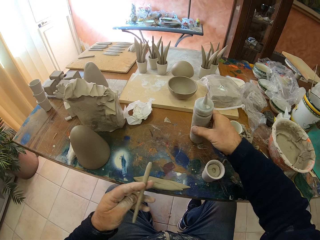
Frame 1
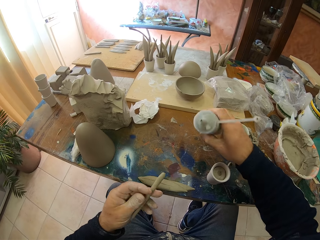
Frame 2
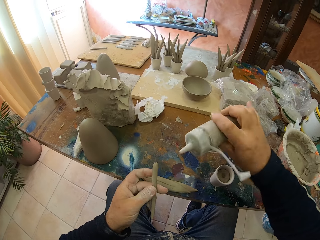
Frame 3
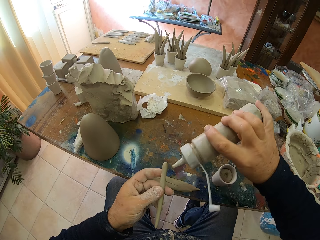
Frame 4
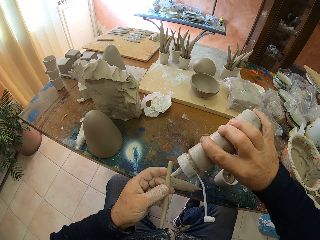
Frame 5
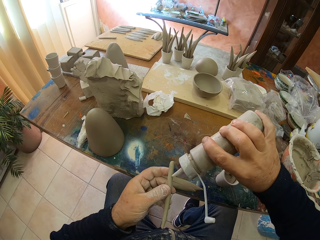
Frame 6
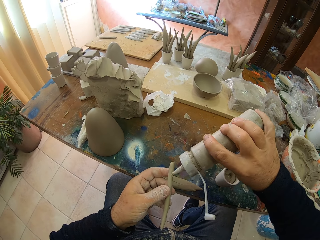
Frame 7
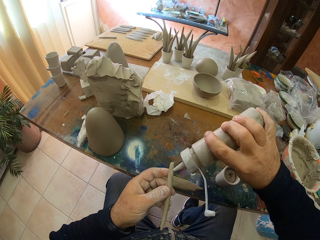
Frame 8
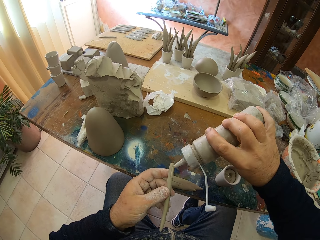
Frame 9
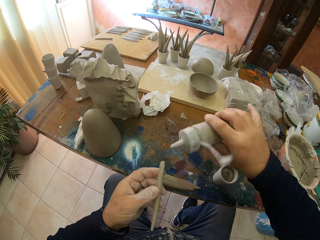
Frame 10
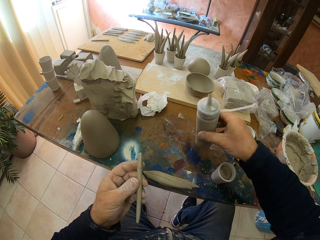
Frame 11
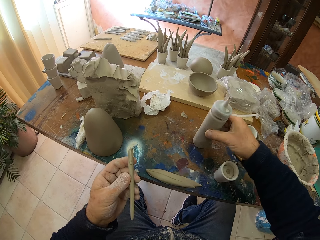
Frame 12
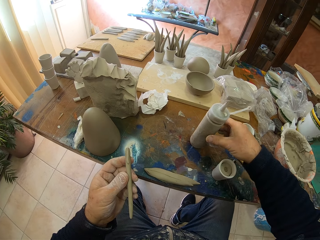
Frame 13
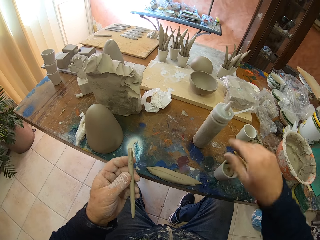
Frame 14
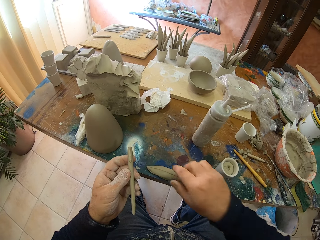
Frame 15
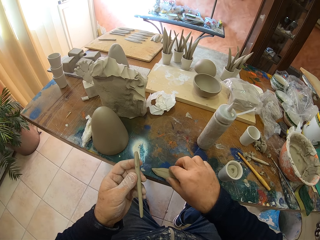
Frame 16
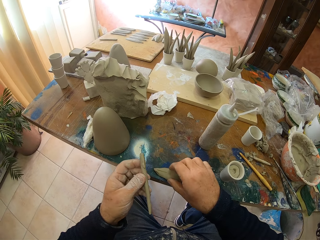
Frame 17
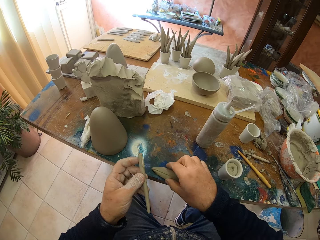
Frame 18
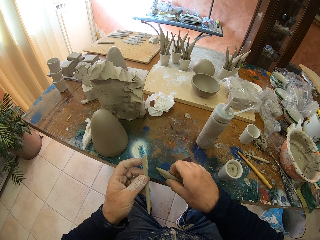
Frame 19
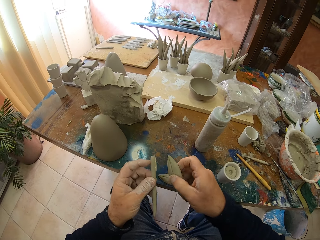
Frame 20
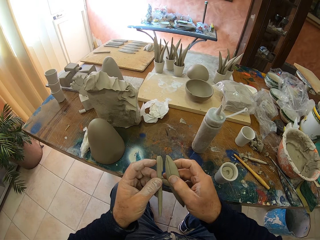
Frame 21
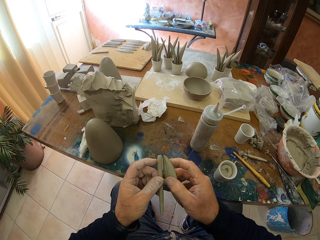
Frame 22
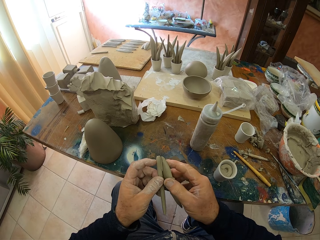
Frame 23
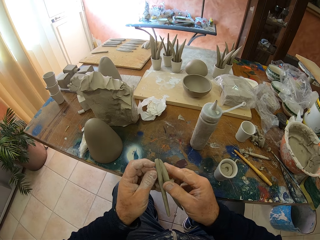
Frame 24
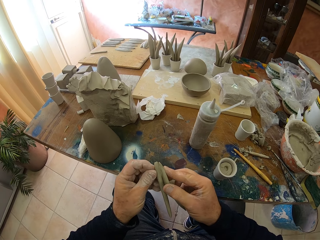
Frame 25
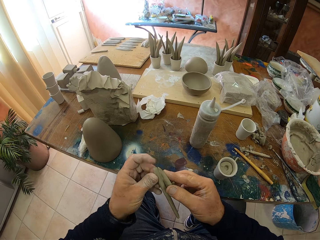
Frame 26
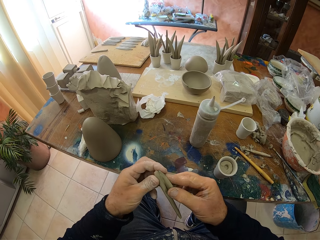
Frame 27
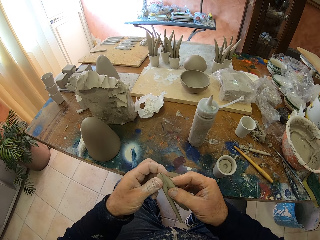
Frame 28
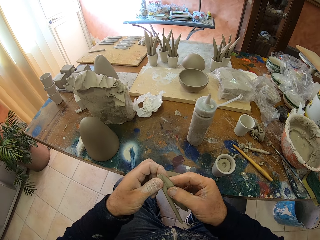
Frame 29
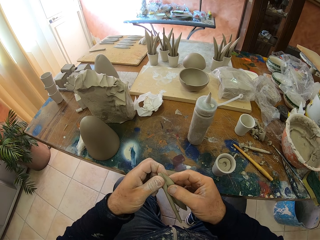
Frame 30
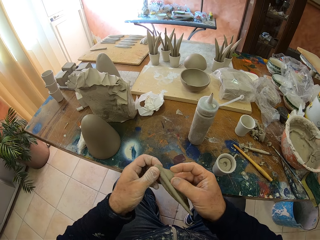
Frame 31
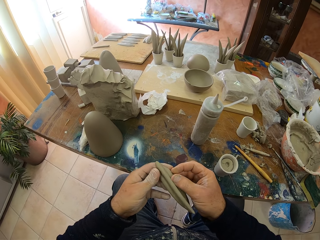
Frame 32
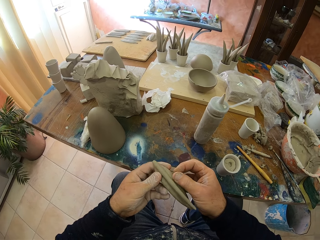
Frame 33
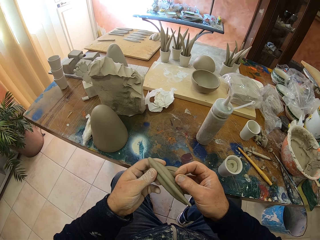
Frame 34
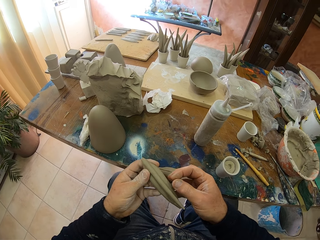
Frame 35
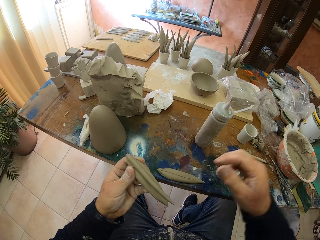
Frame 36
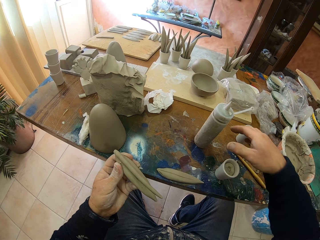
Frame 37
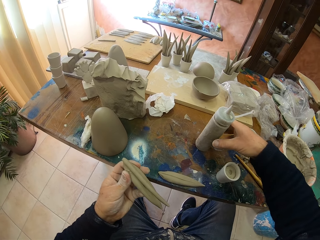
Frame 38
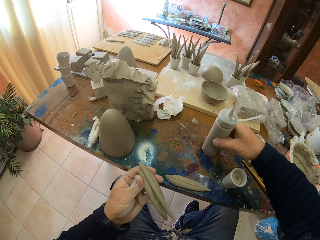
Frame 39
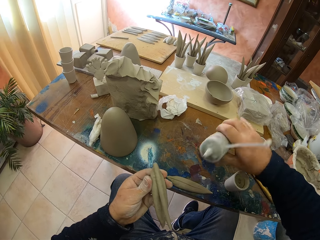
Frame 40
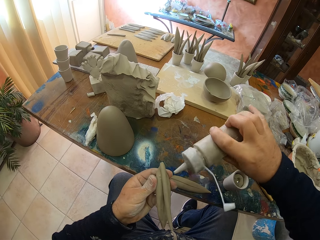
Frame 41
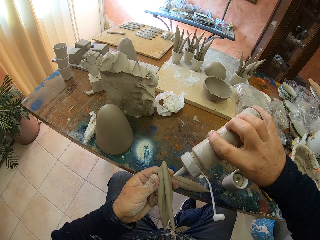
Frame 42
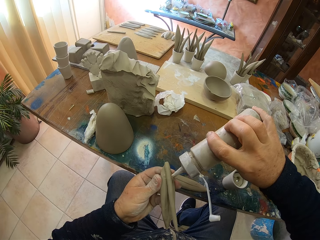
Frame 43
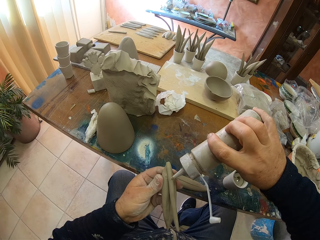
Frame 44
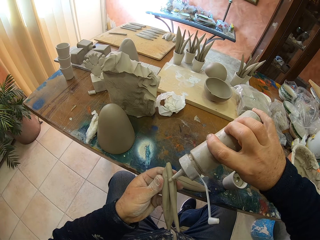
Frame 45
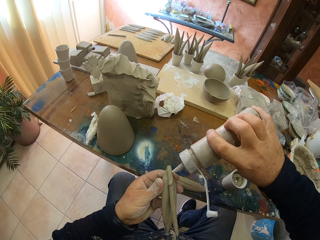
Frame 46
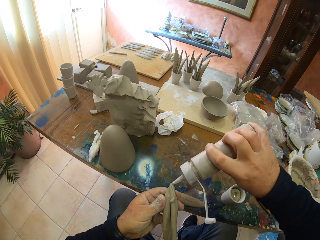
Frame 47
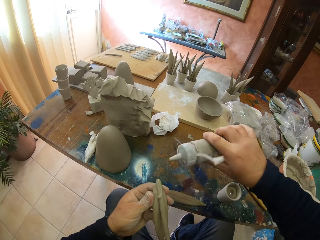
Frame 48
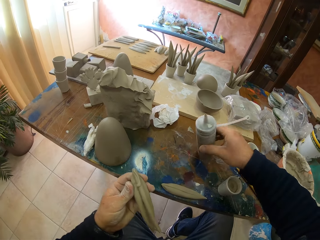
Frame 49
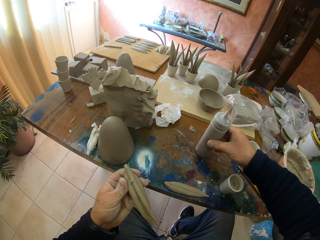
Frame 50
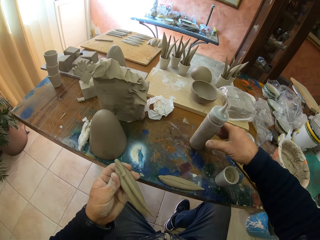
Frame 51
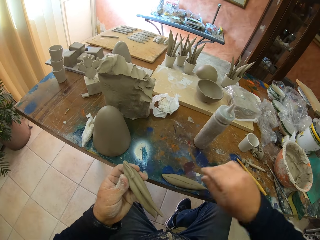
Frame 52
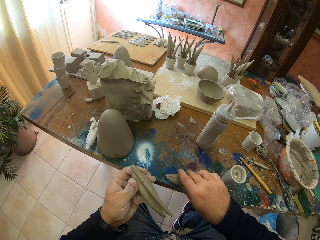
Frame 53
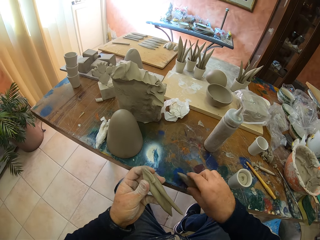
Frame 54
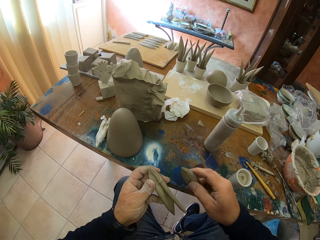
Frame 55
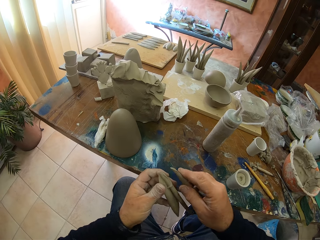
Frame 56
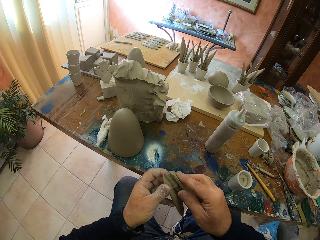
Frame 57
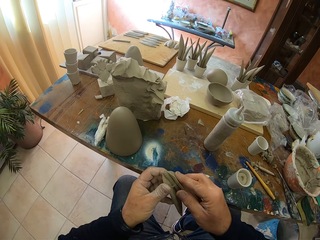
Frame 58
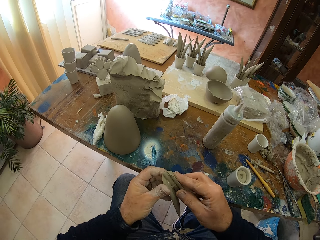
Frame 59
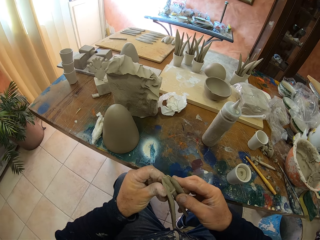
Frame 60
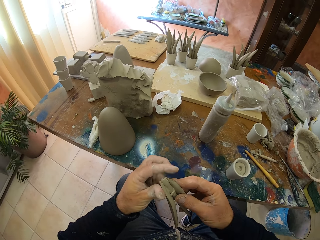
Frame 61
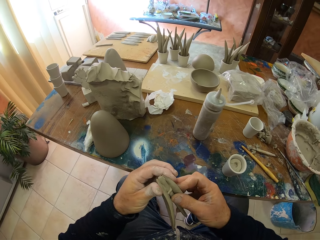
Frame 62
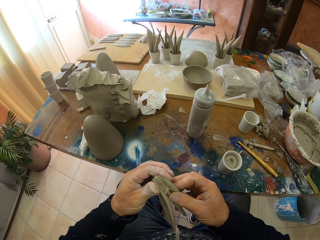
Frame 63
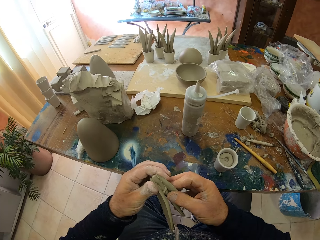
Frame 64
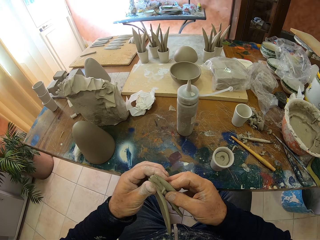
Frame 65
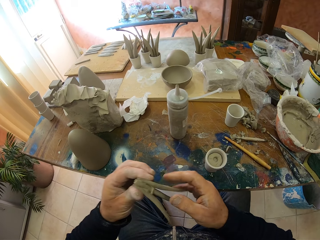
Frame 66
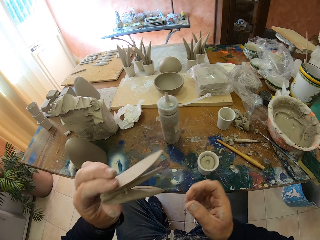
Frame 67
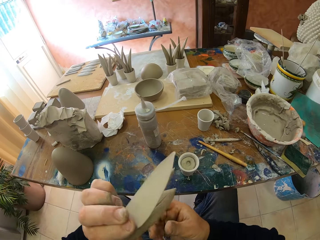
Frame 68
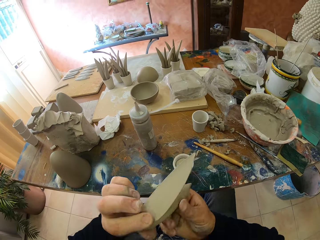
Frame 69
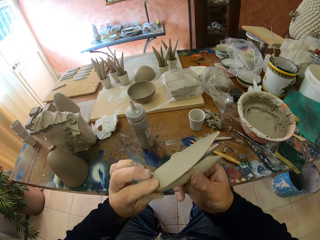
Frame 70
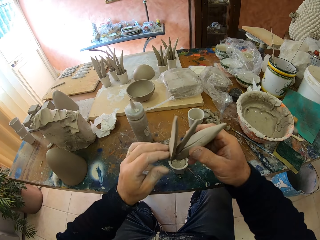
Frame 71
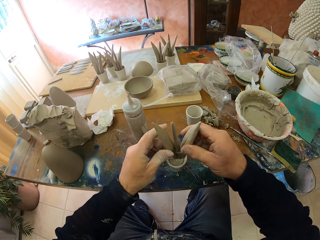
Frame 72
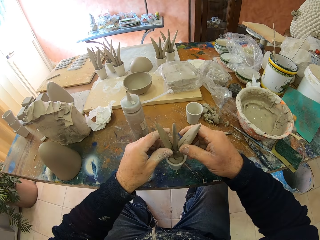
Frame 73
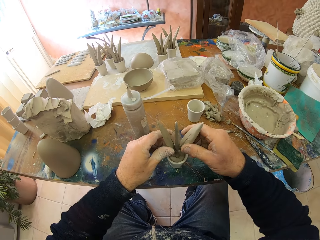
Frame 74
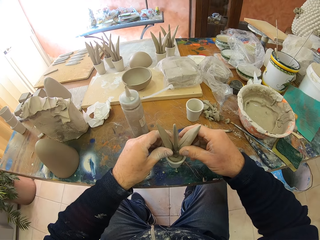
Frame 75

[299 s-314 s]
The camera wearer picks something. They put something on the rolled clay. They pick some rolled clay and put the clay together. They pick something and put something on the rolled clay. They pick some clay and put the clay together.

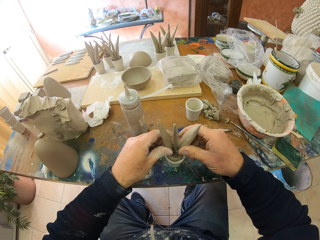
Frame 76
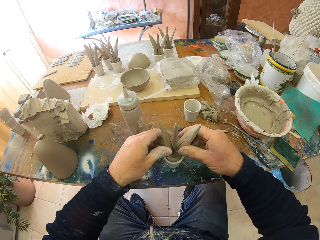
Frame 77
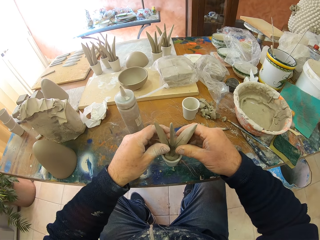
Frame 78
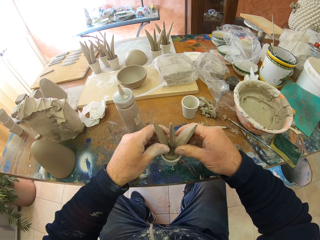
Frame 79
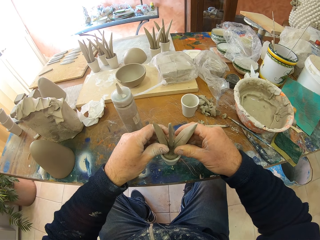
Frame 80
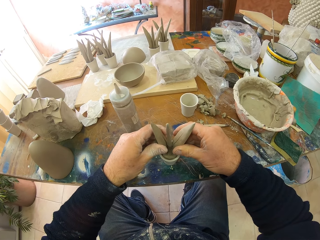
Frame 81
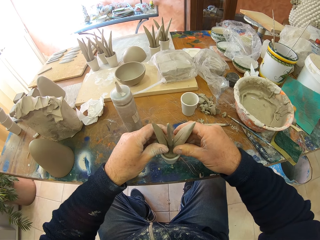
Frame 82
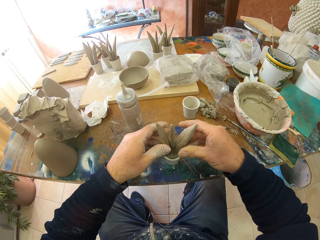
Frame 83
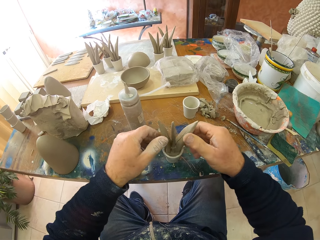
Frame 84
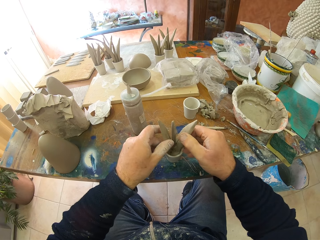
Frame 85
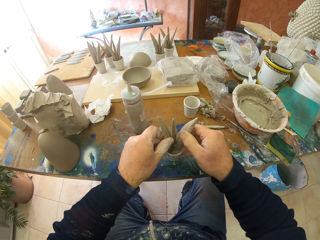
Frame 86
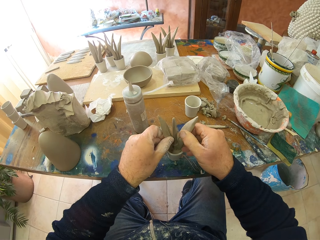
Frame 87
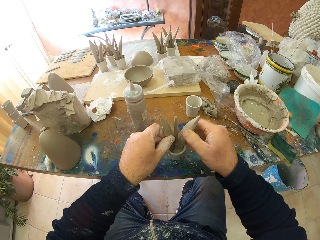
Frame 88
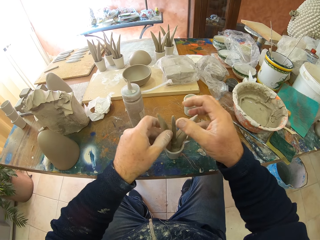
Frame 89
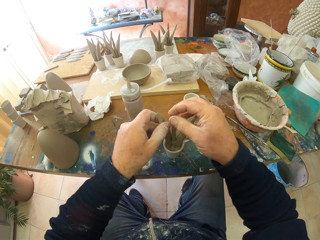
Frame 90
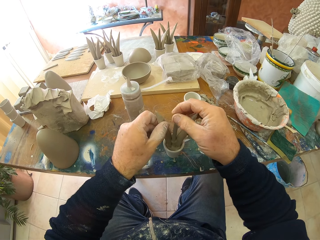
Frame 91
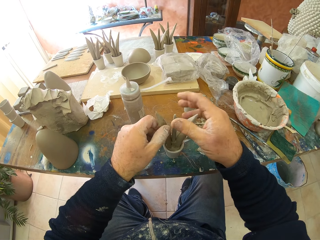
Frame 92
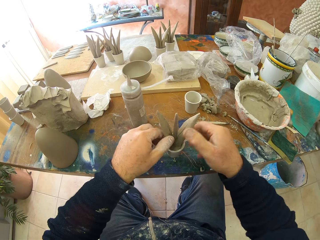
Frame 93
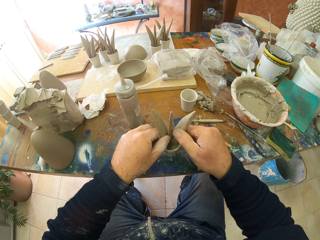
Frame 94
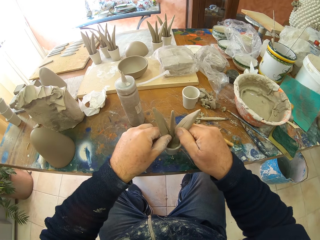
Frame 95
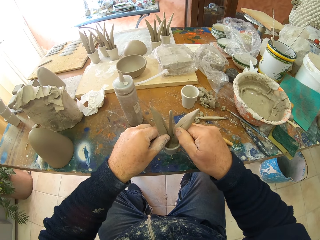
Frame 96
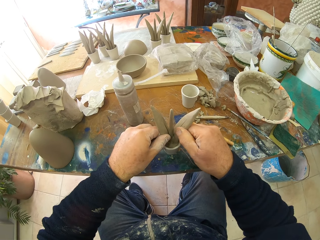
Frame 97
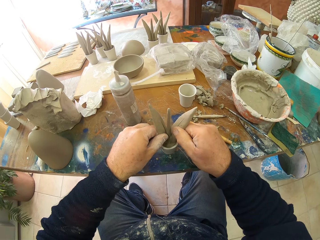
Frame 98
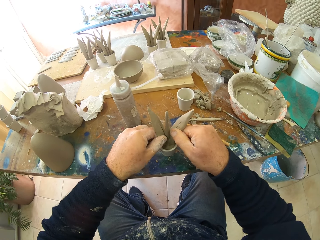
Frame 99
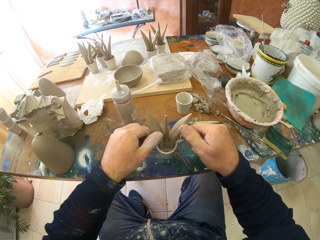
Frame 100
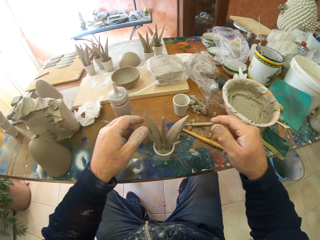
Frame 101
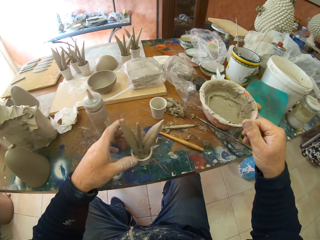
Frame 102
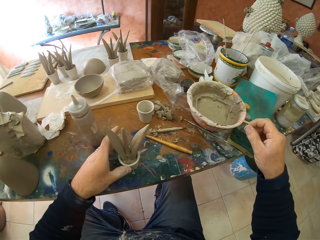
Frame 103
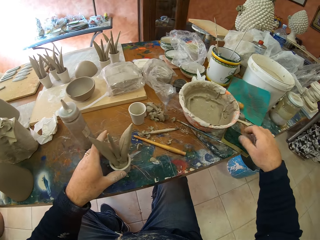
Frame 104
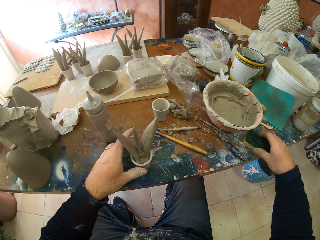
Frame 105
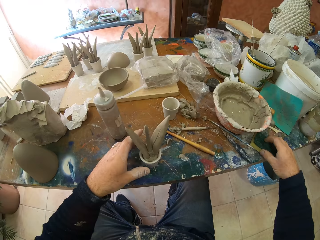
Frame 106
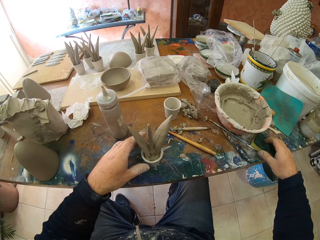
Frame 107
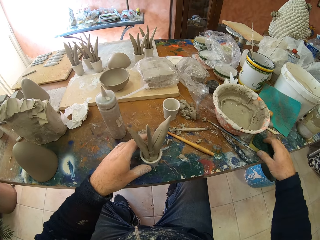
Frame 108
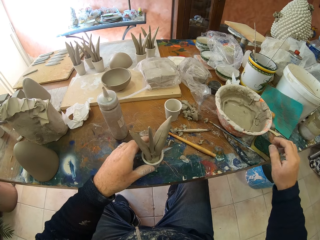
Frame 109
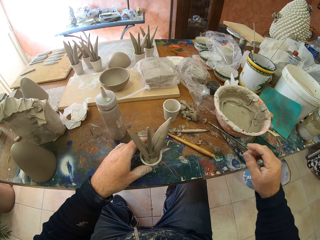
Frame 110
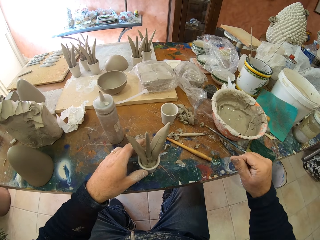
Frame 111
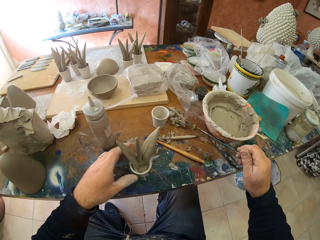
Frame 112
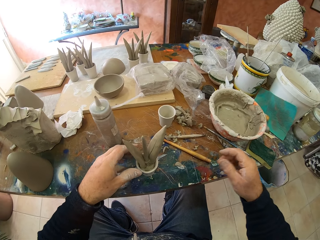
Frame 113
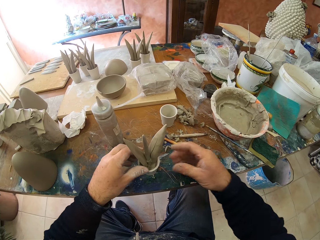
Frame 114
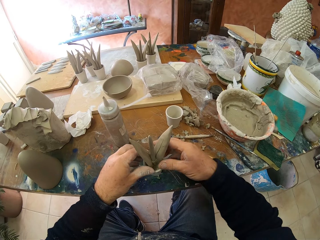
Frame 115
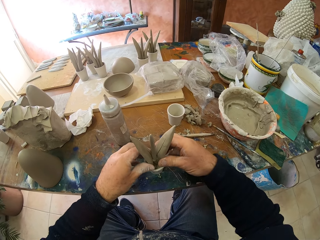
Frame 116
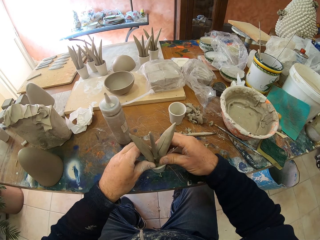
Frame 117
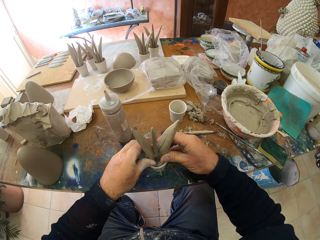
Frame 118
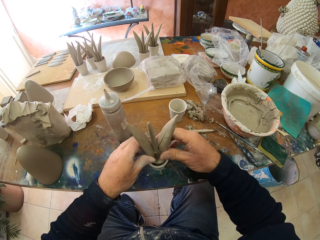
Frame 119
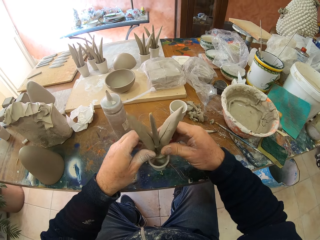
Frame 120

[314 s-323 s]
The camera wearer puts the clay inside the container. They adjust the sculpt. They hold the super bright.
